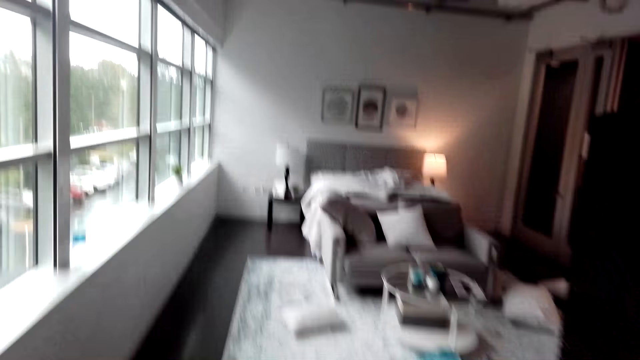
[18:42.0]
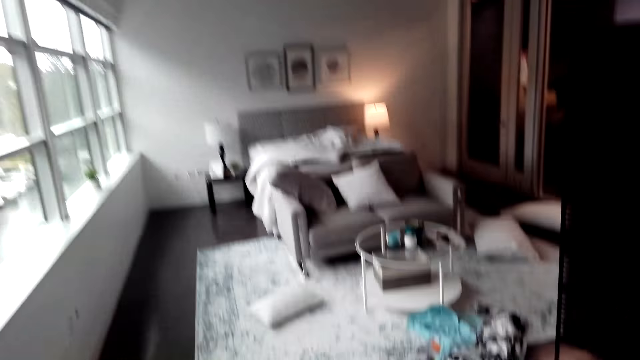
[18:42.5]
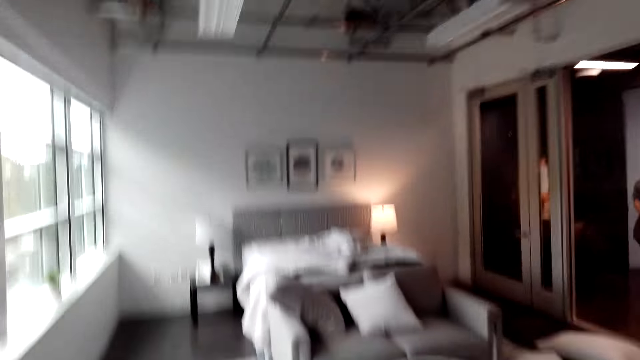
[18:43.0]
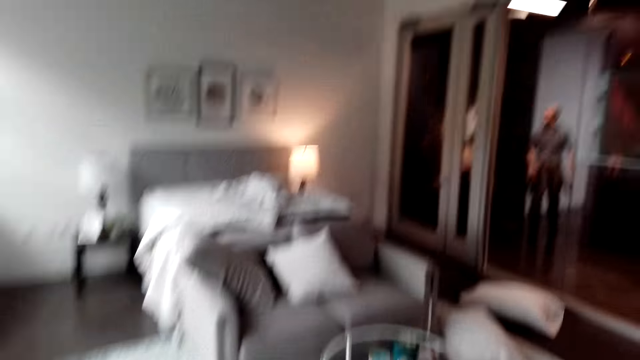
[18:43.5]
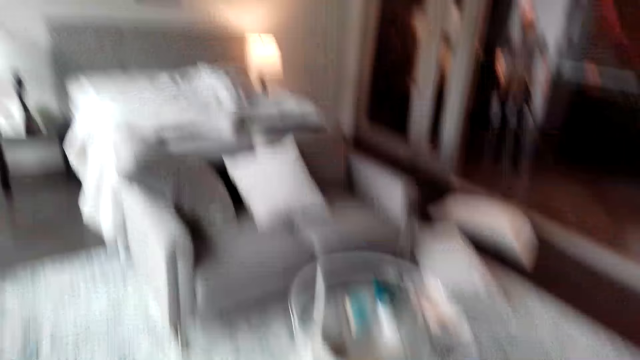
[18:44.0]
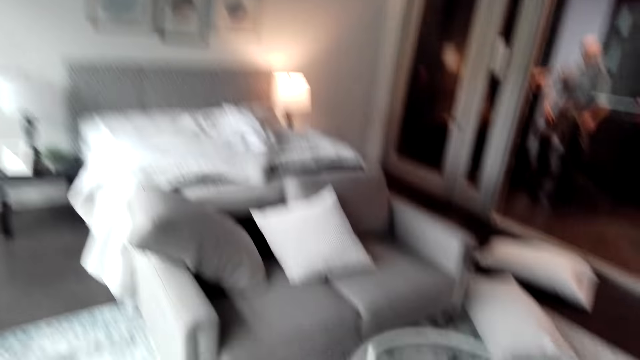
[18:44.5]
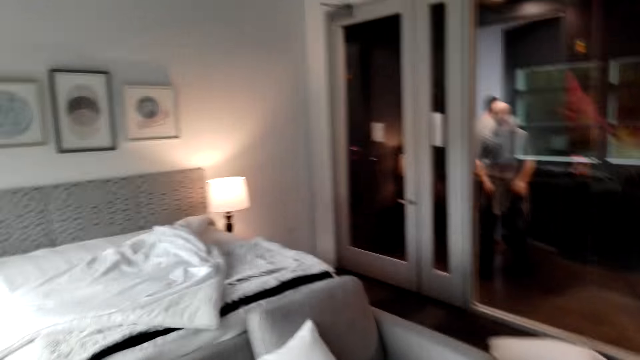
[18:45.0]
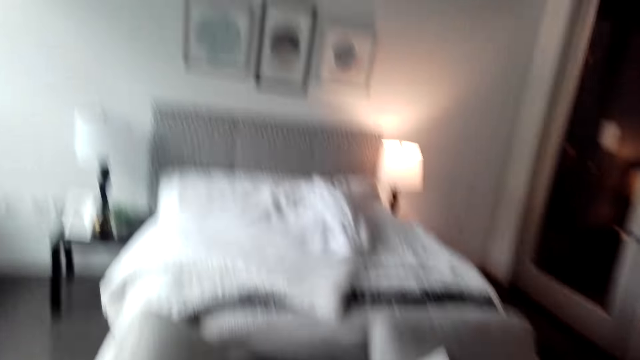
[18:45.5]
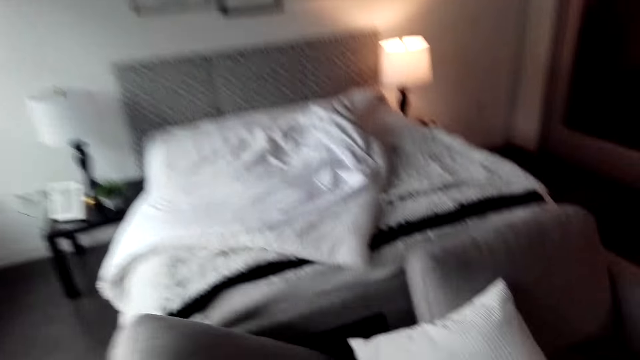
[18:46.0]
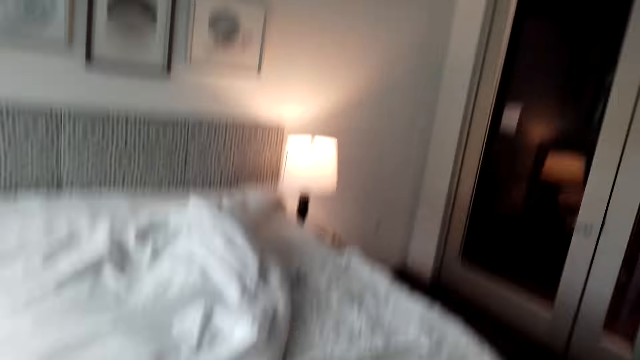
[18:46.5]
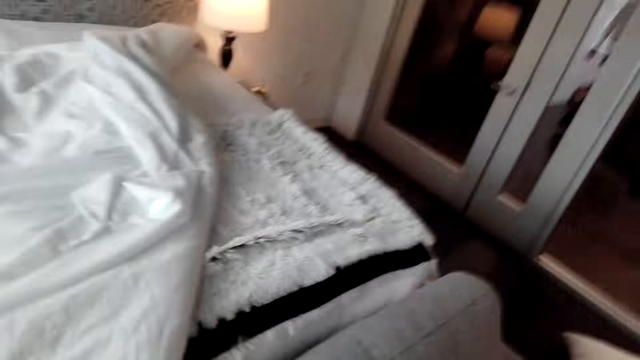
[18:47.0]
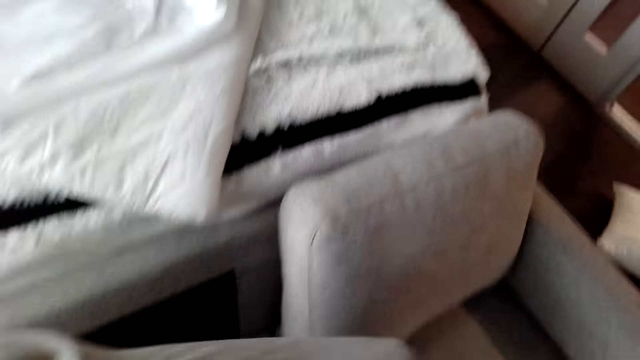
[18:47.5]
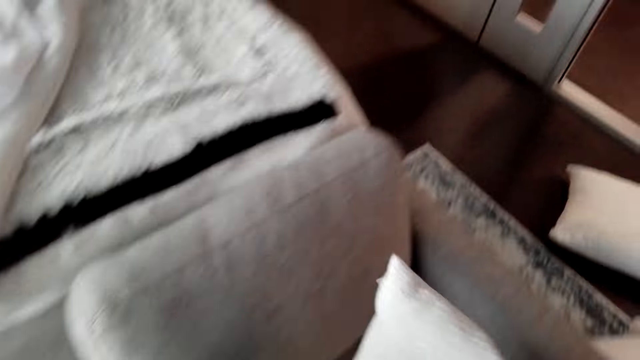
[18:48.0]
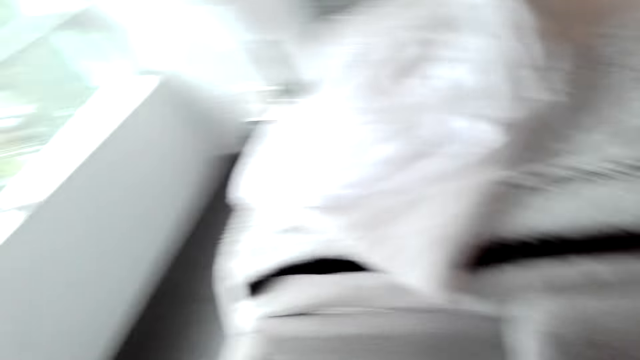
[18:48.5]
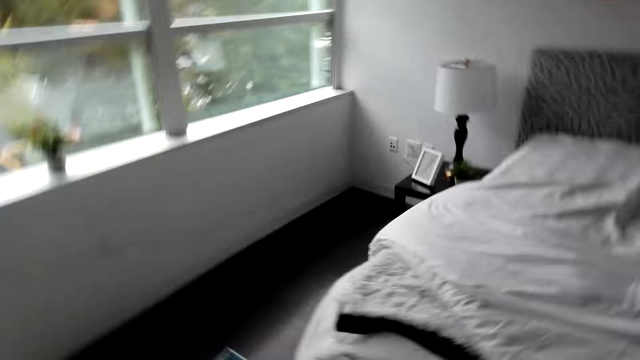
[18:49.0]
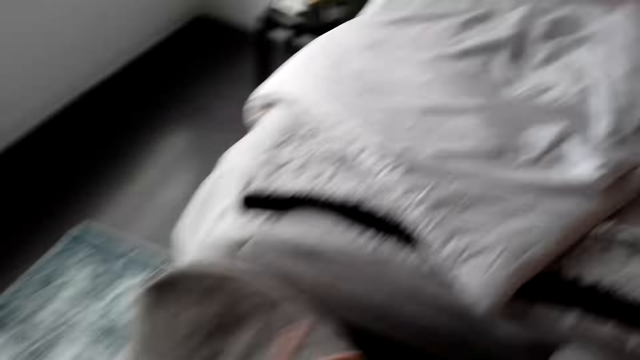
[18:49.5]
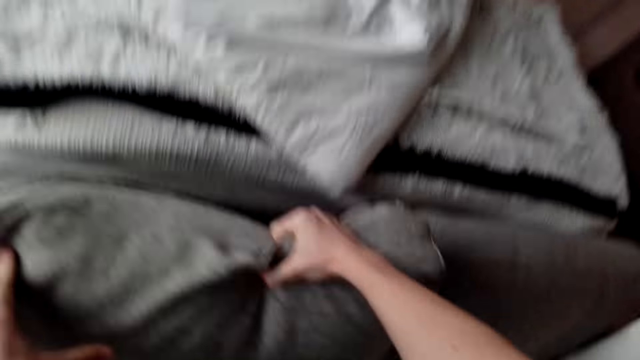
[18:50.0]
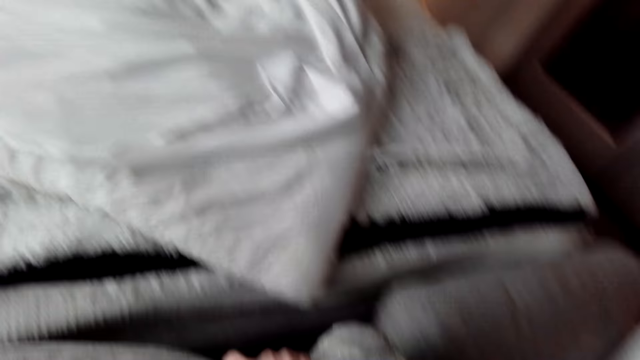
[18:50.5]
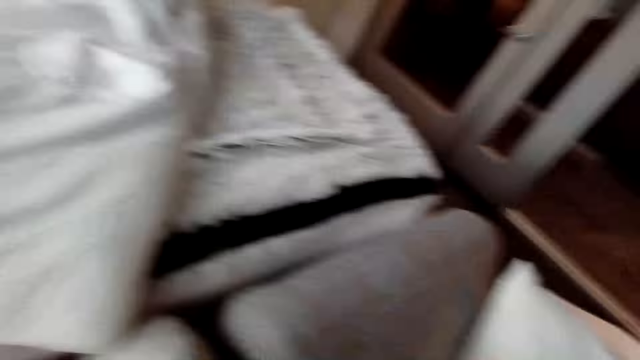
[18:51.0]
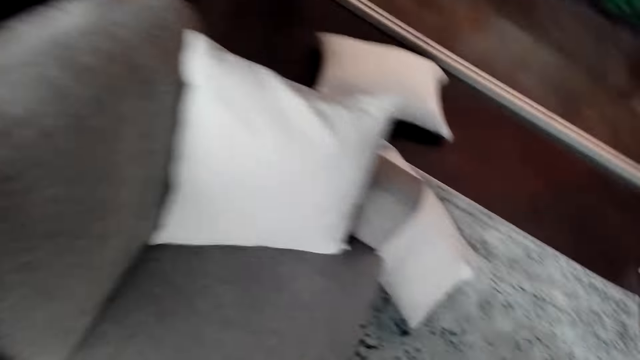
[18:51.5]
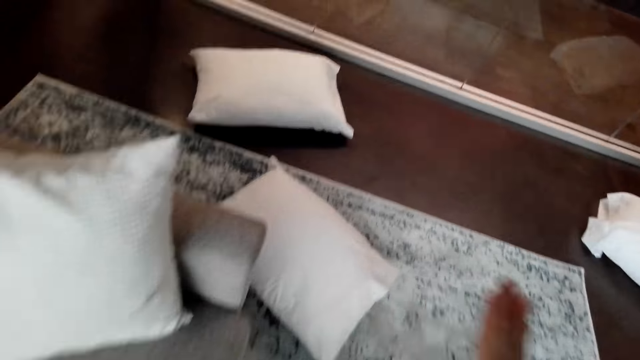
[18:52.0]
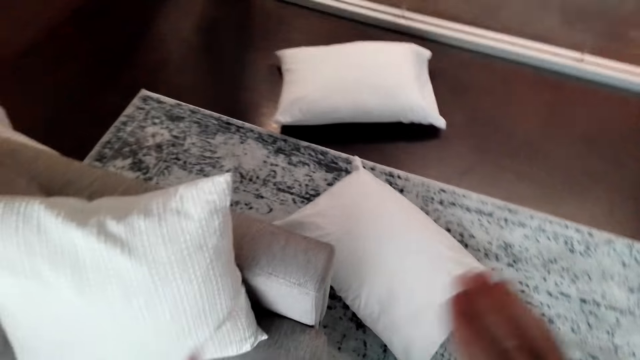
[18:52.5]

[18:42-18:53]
The camera wearer puts the sofa cushions in place.

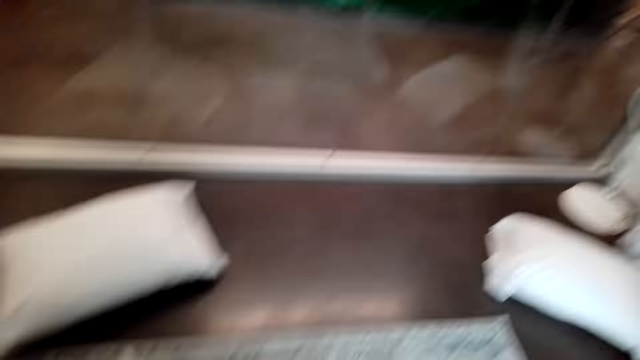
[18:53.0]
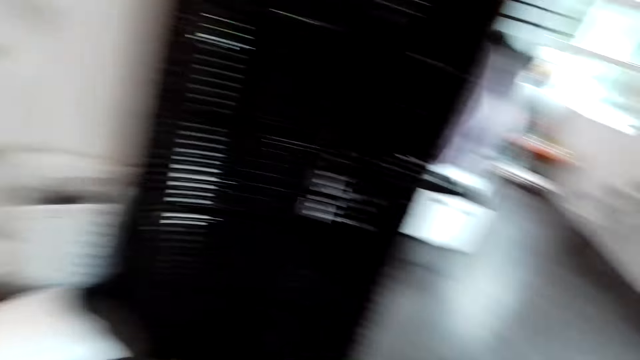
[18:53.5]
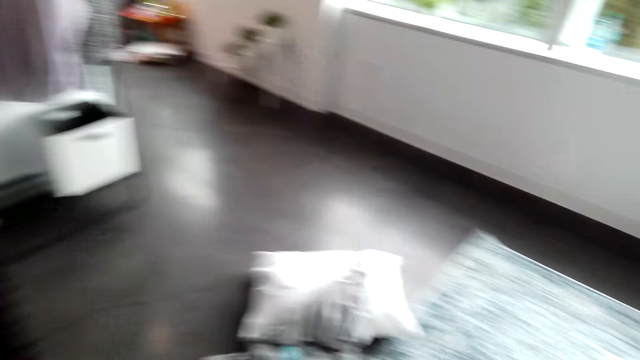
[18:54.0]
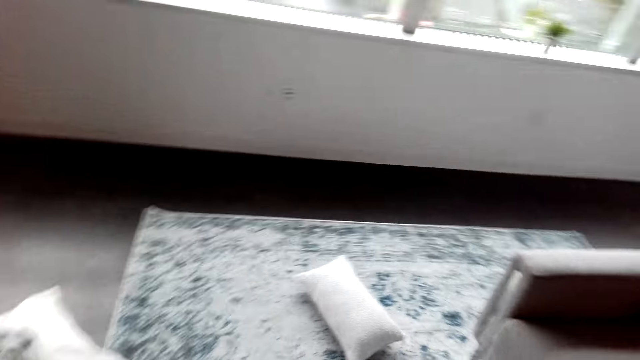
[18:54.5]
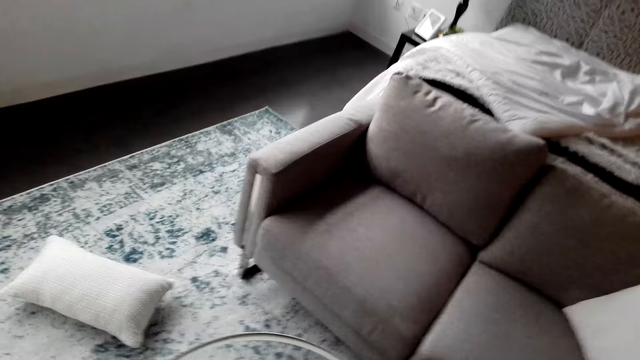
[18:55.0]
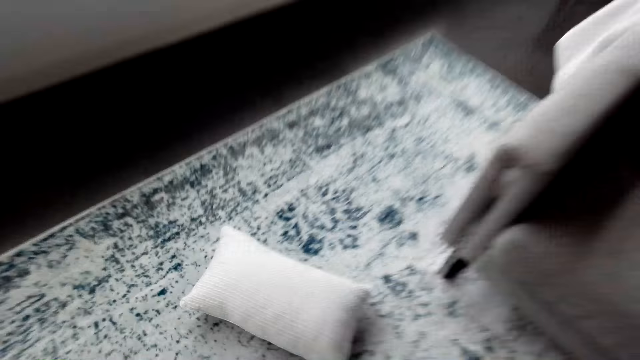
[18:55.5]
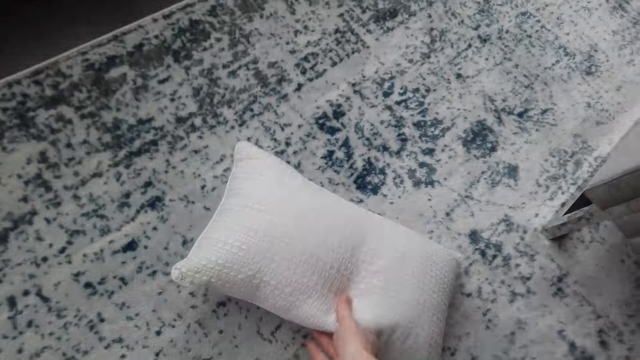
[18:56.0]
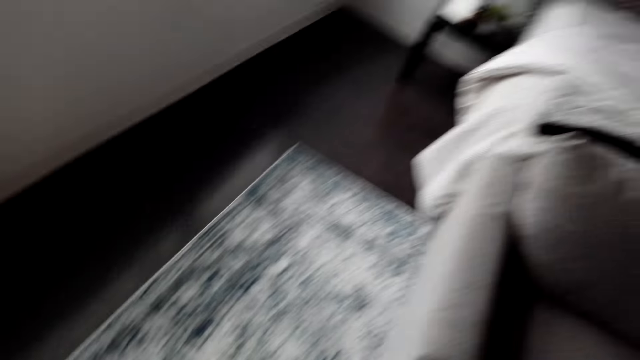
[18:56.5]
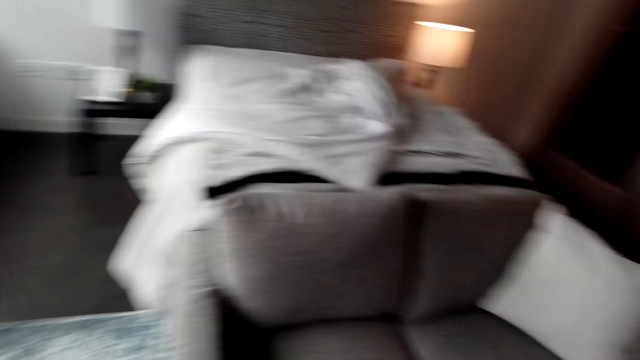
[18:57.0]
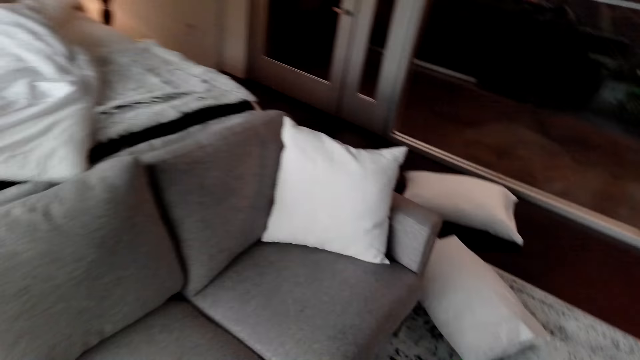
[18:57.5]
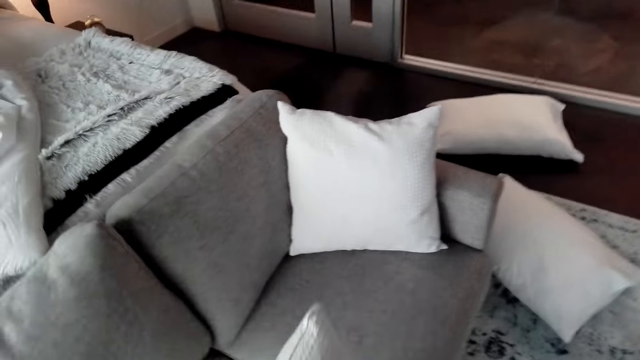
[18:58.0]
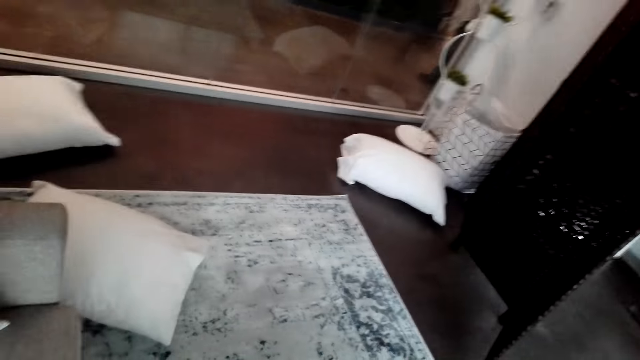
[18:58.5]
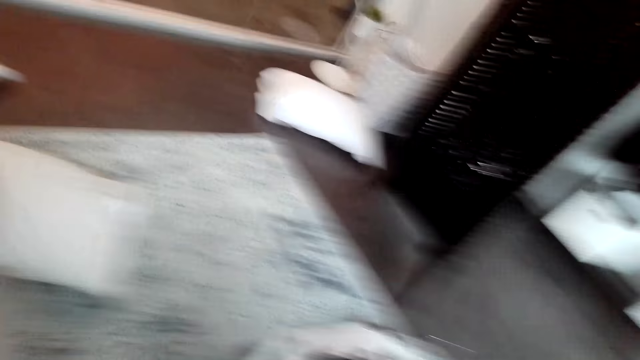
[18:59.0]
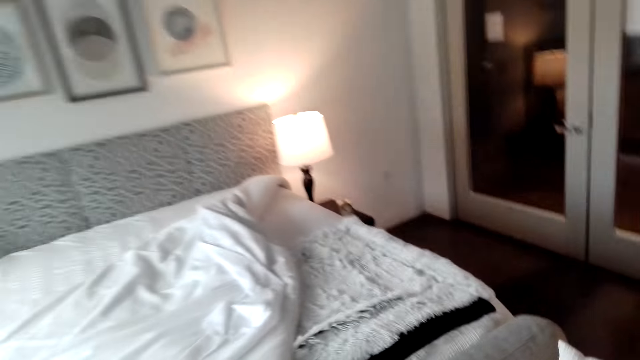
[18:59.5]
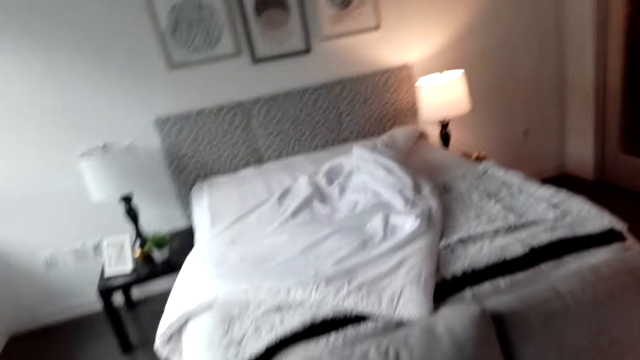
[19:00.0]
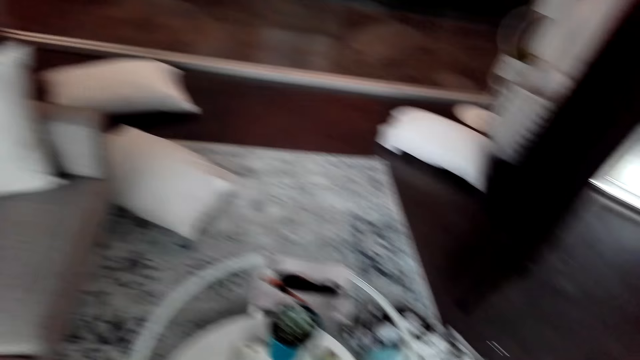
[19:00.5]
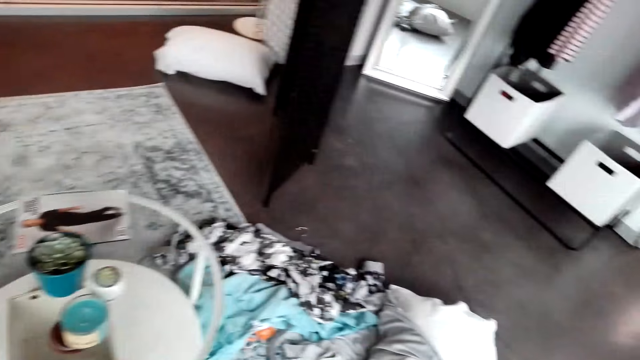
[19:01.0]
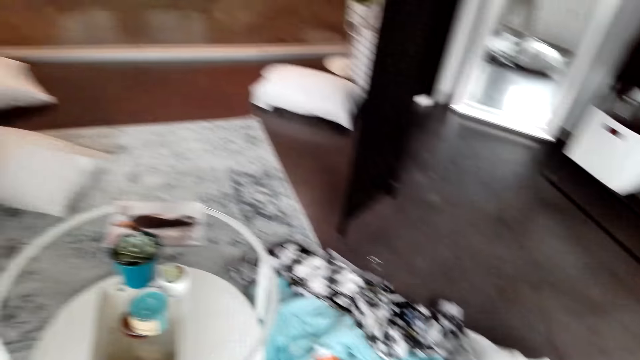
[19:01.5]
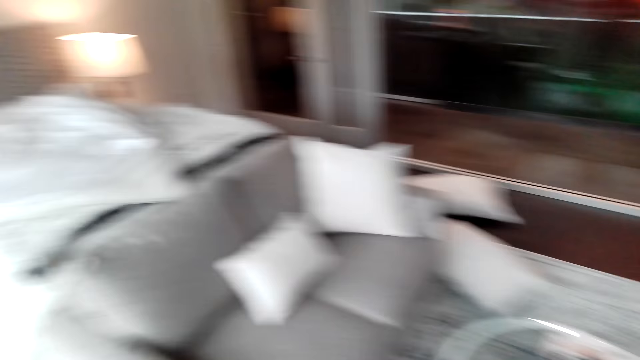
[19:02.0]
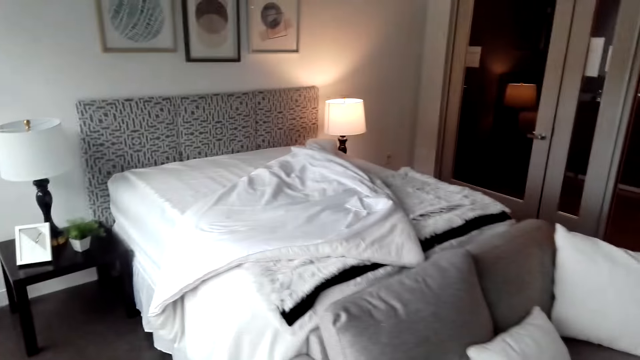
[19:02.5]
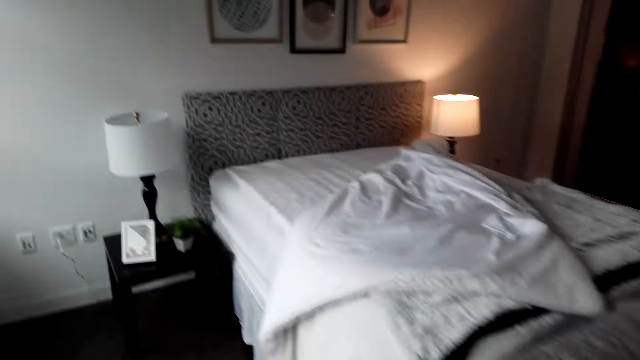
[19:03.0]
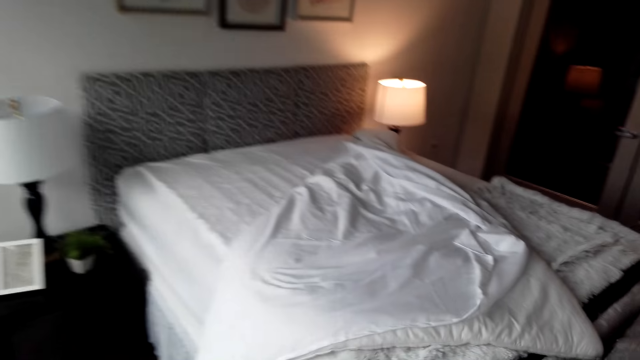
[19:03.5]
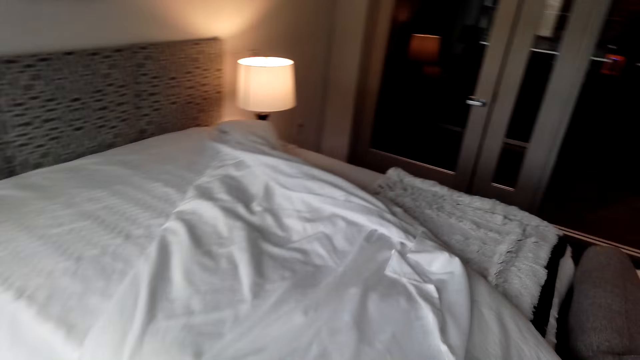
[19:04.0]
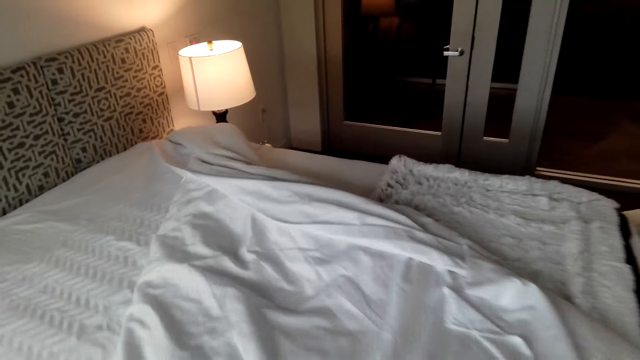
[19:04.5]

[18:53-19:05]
The camera wearer picks up a pillow. They put the pillow on the sofa.
